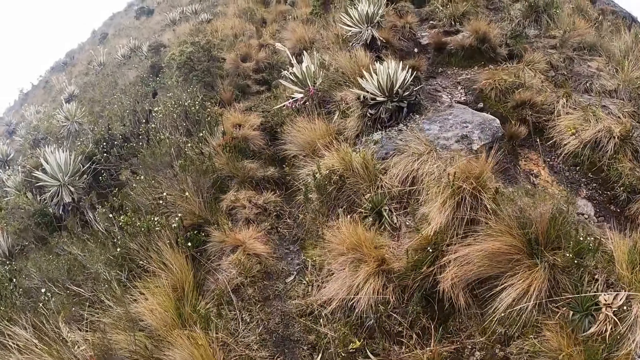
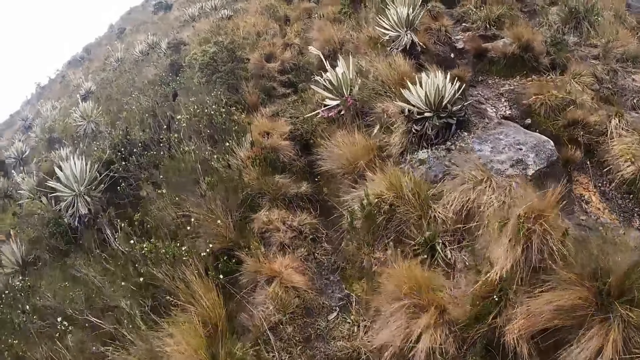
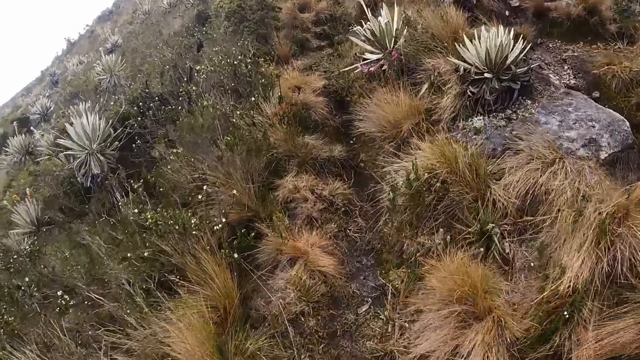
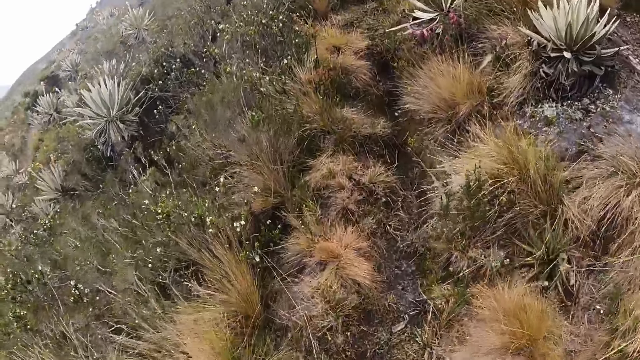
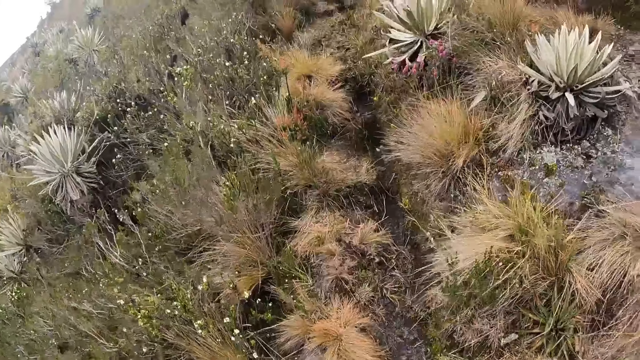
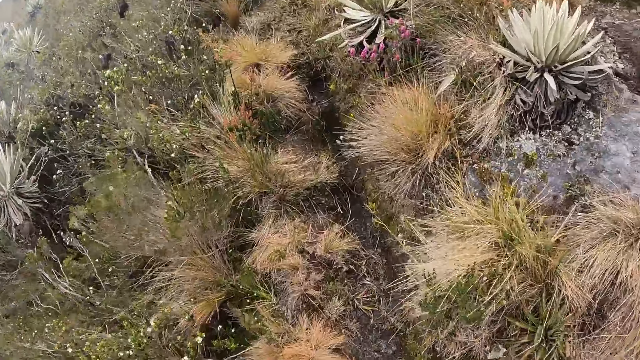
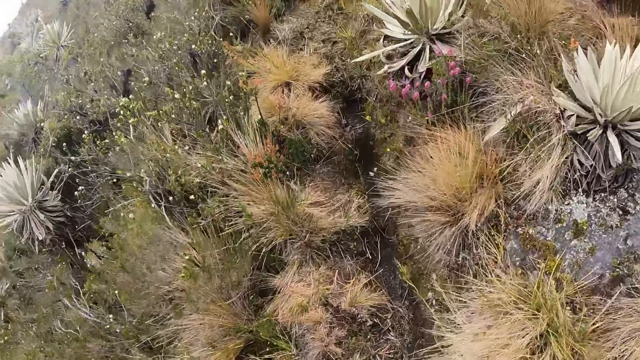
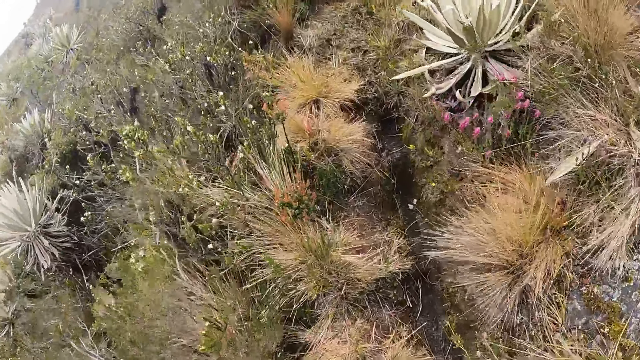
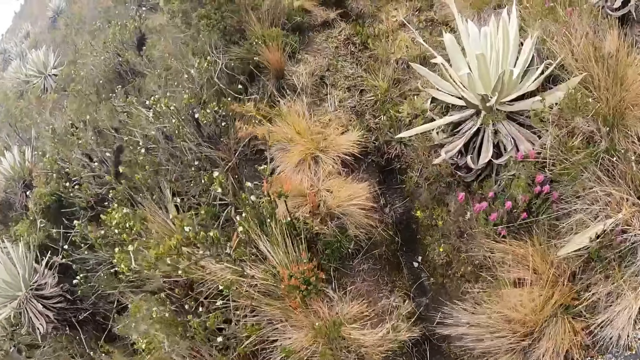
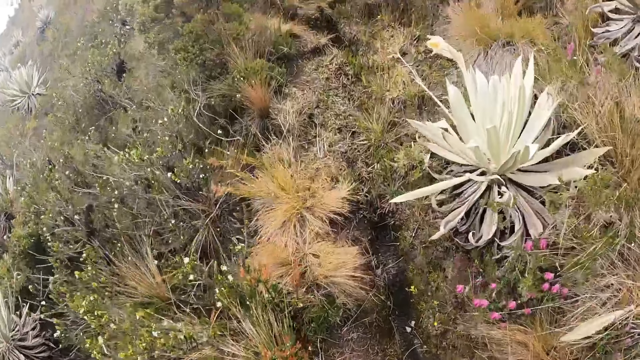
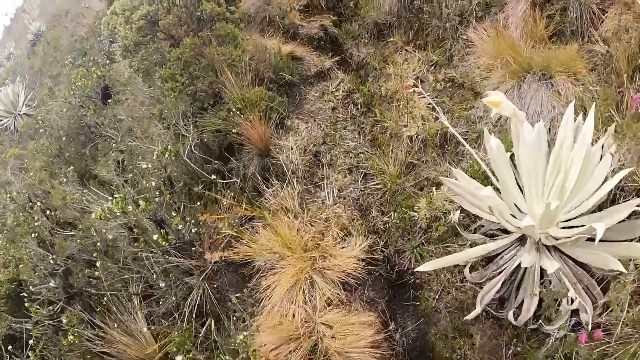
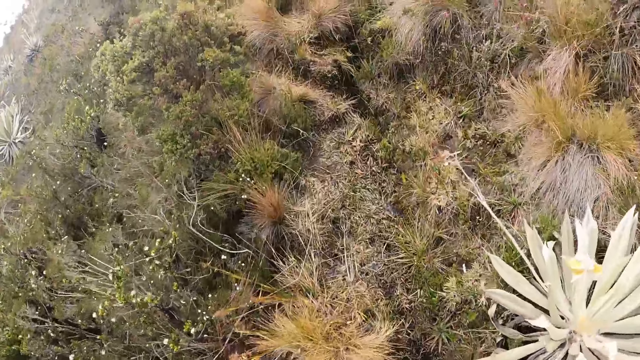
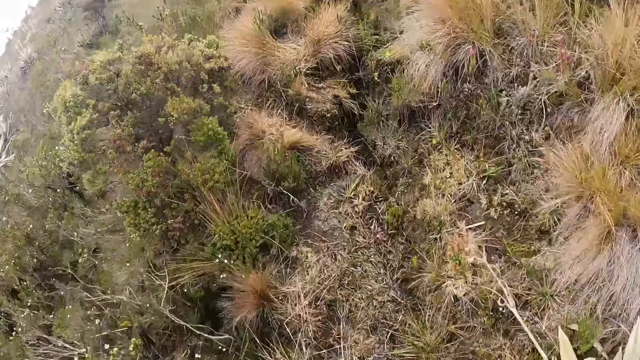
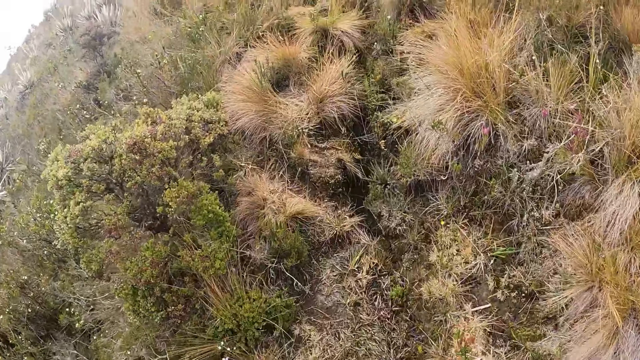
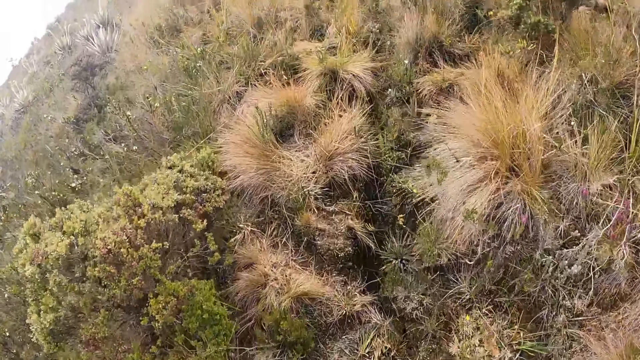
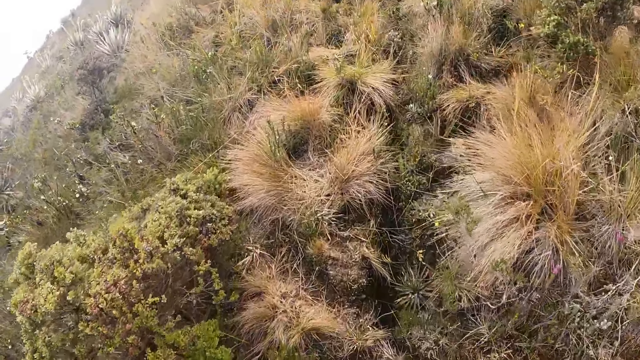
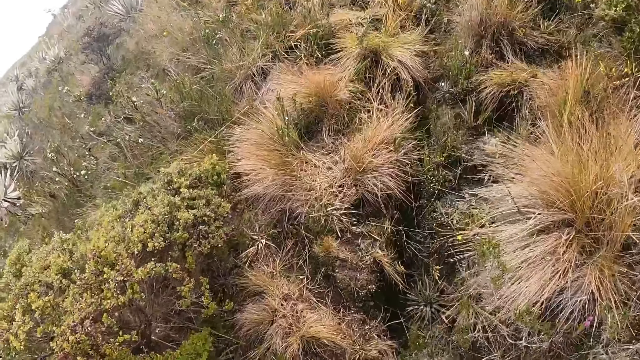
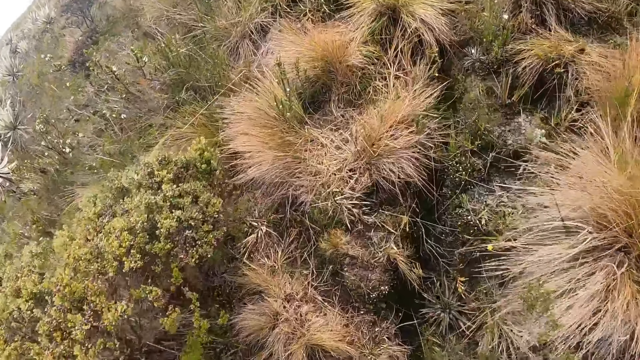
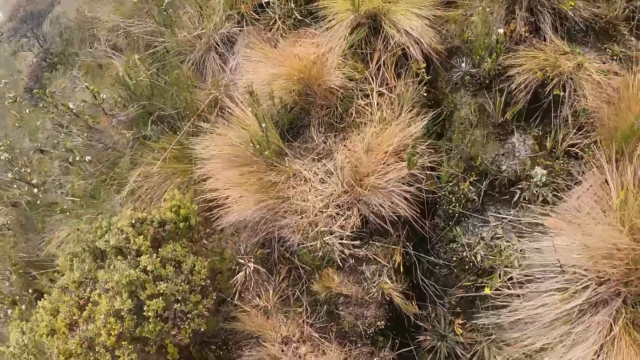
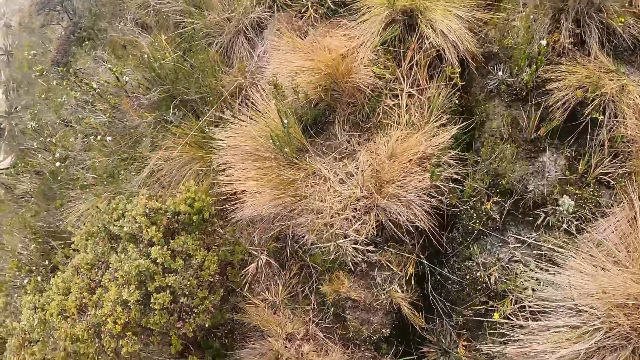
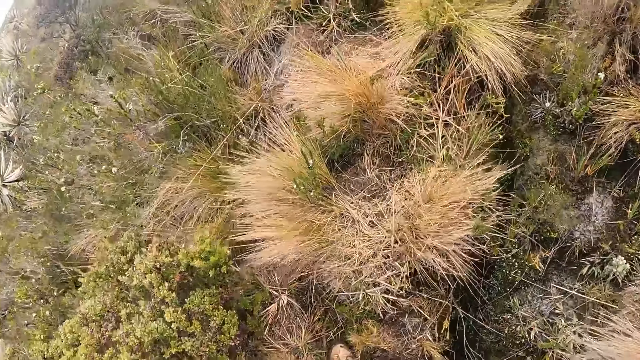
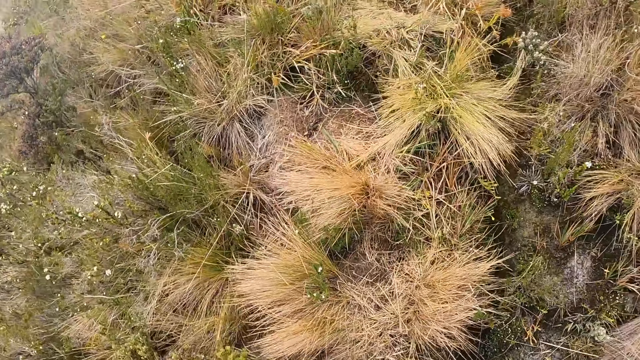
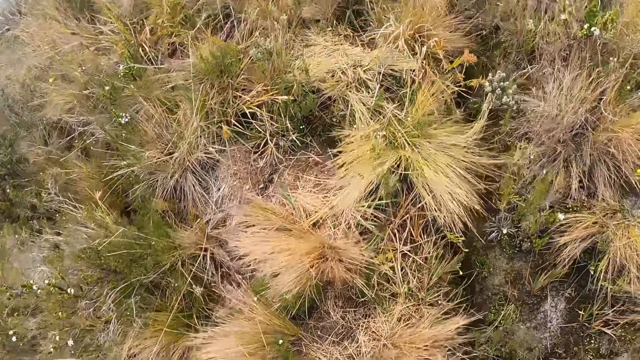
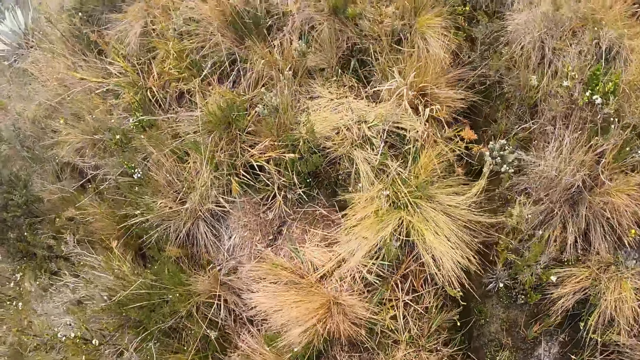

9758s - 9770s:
The camera wearer walks around and looks around.

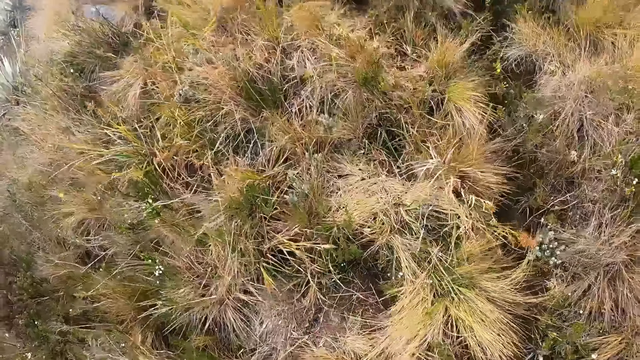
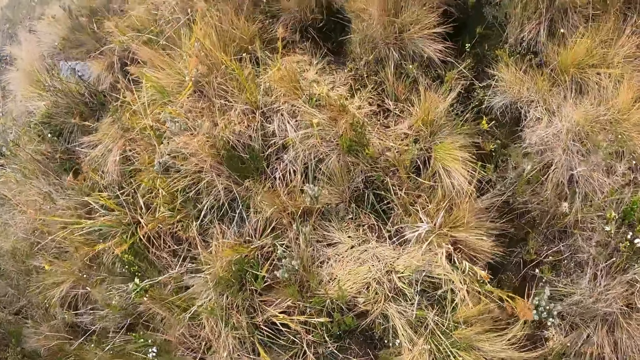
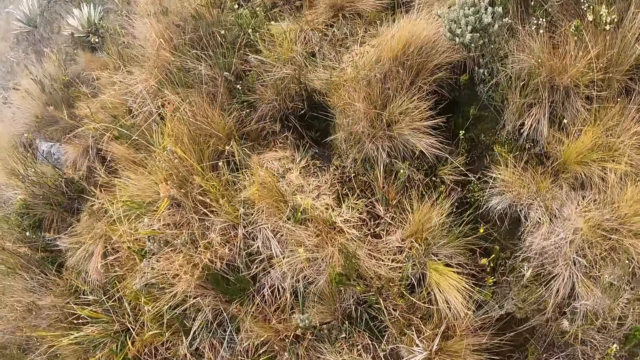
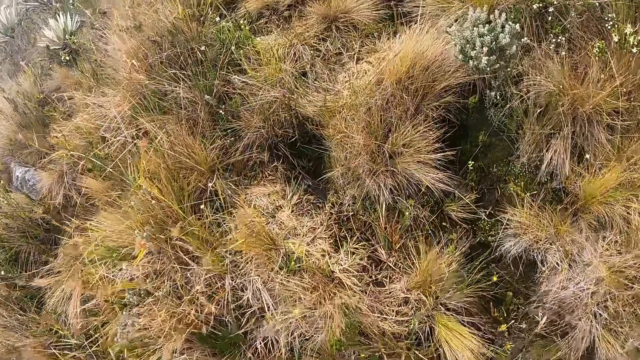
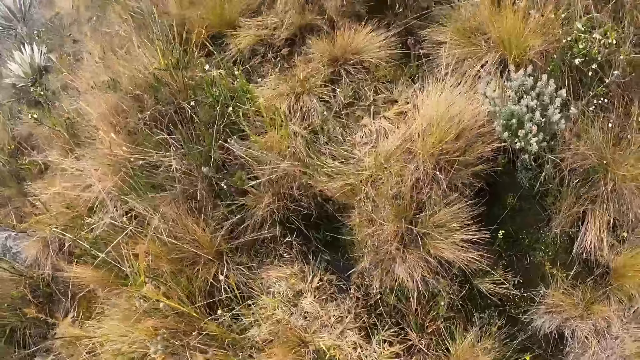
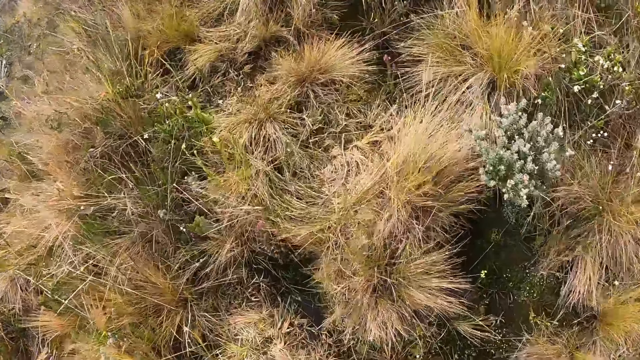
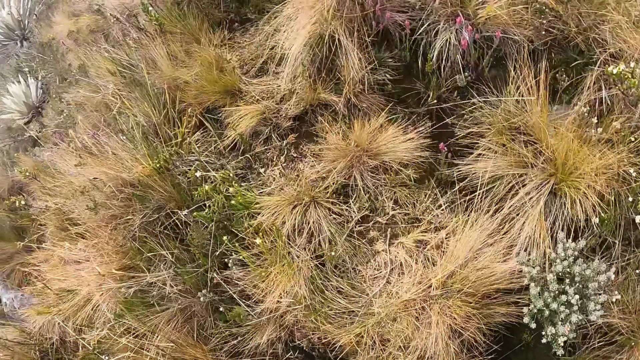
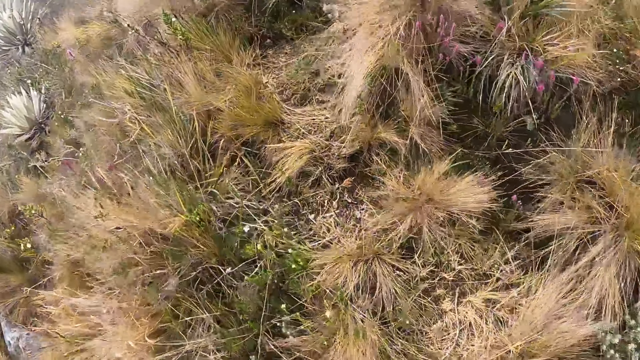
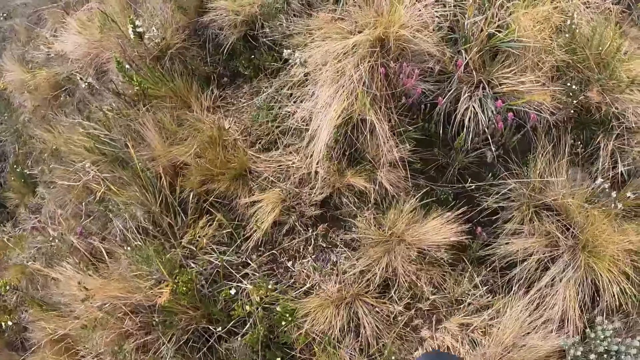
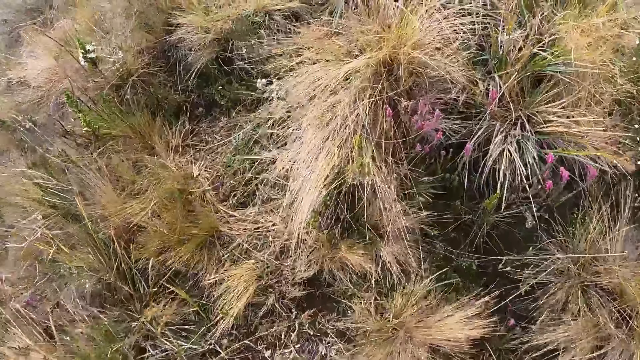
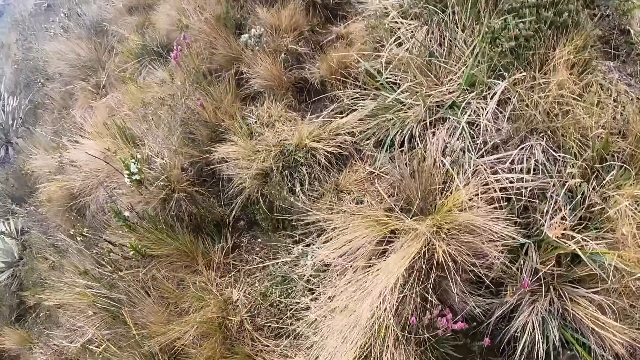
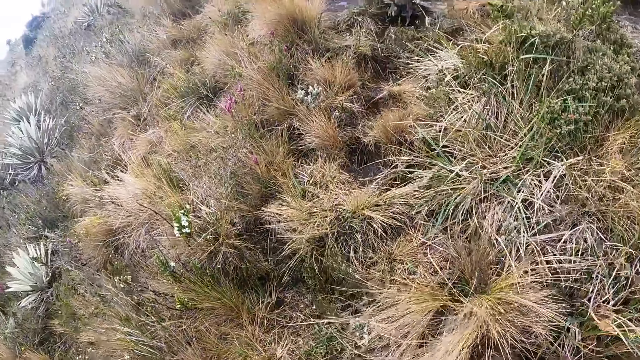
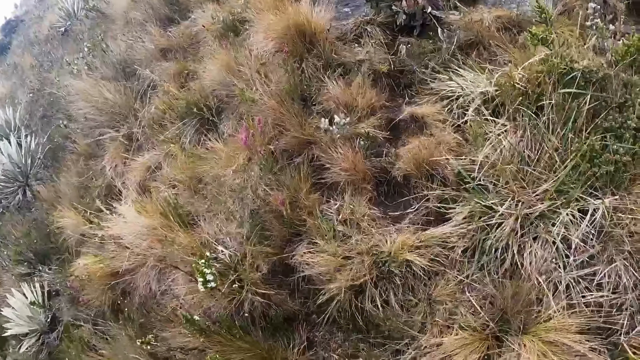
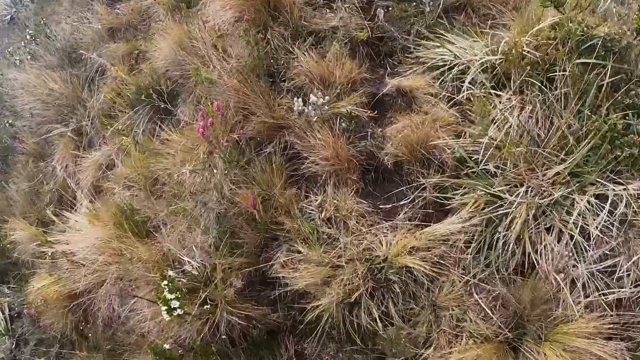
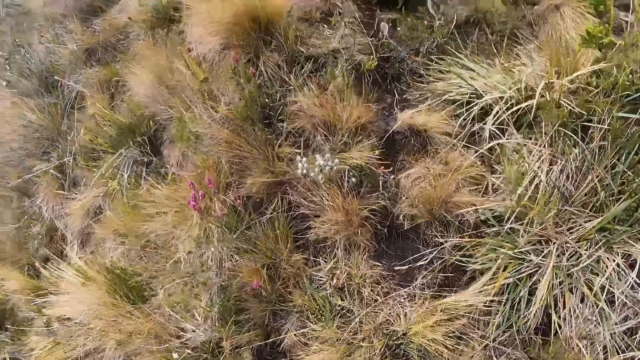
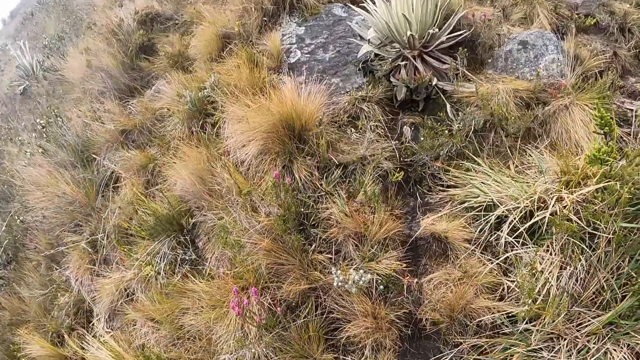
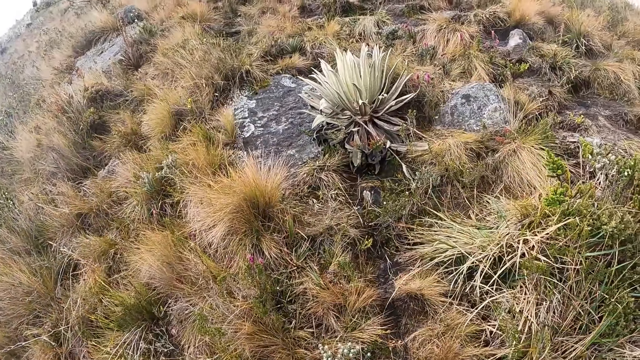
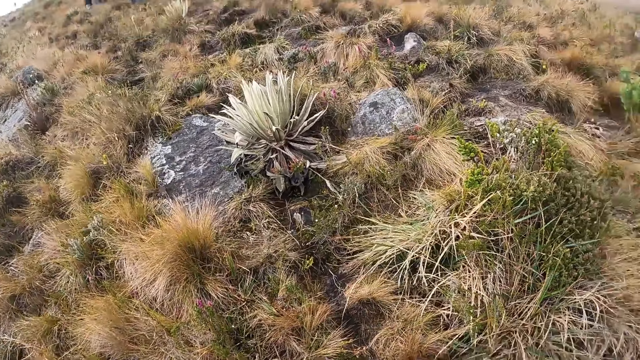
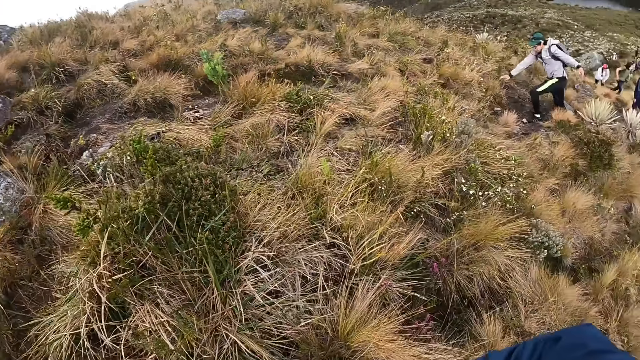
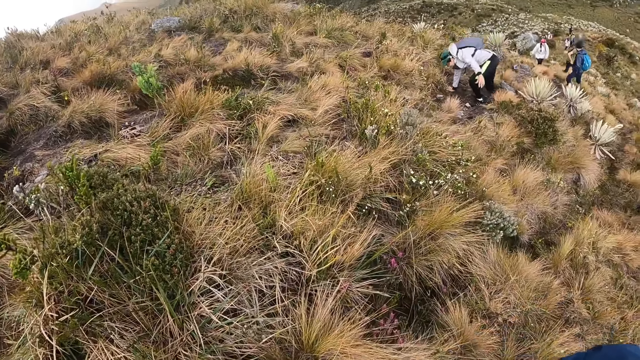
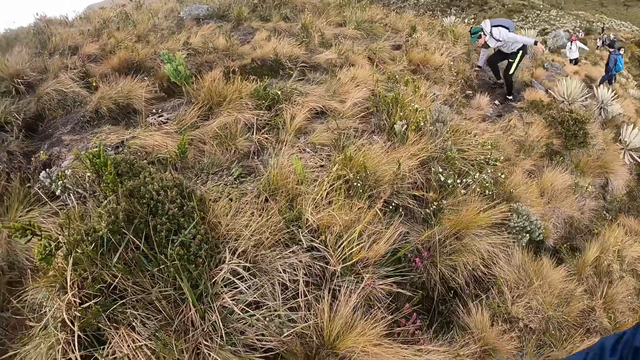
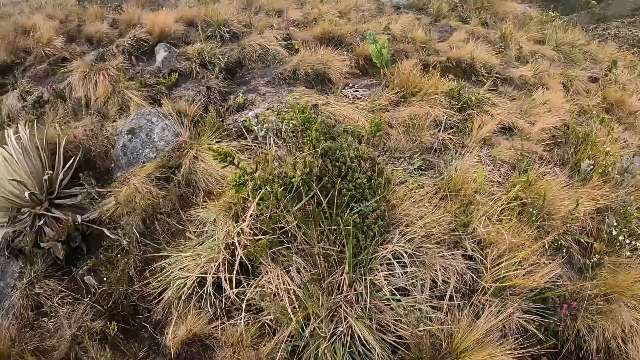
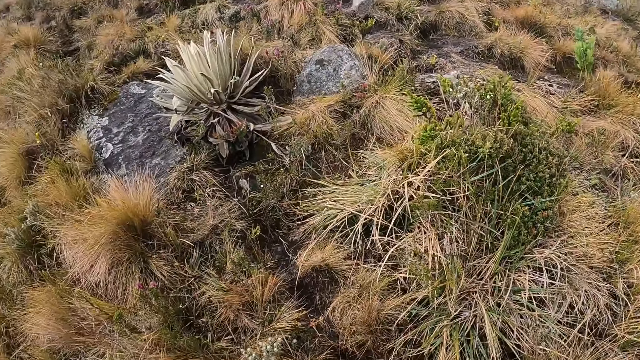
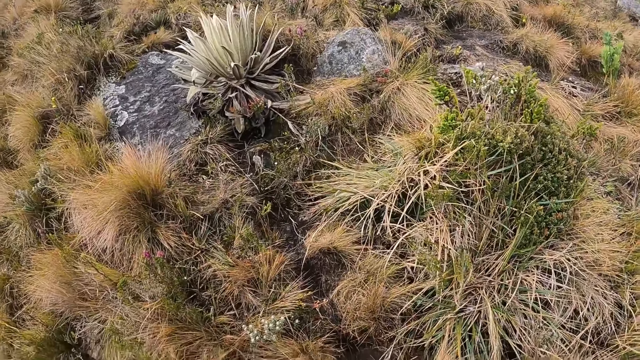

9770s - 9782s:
A man walks up the hill. The camera wearer looks around.
